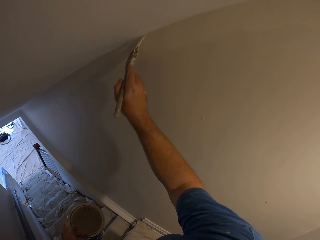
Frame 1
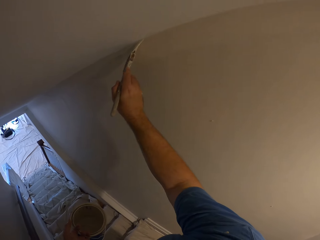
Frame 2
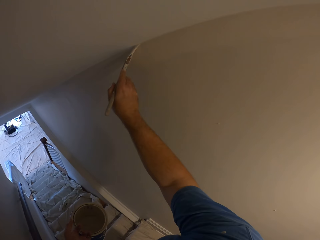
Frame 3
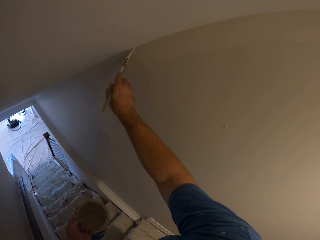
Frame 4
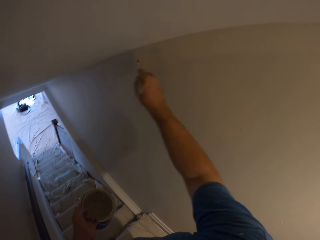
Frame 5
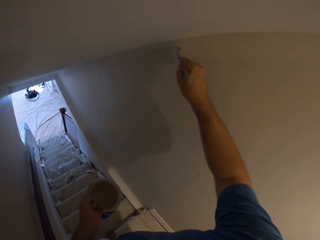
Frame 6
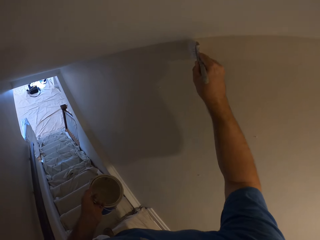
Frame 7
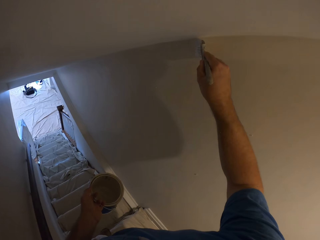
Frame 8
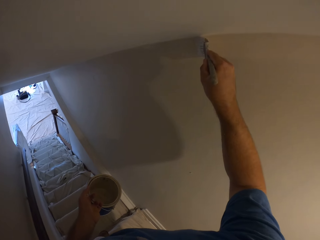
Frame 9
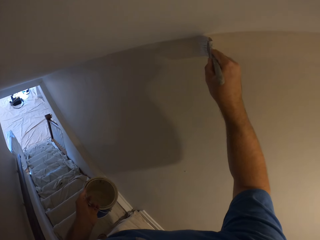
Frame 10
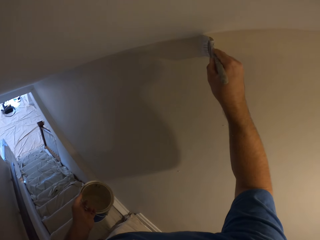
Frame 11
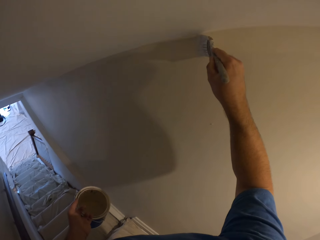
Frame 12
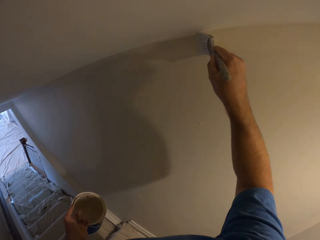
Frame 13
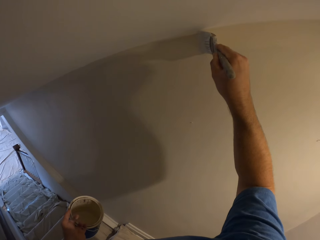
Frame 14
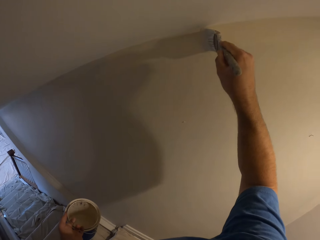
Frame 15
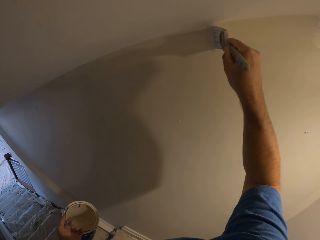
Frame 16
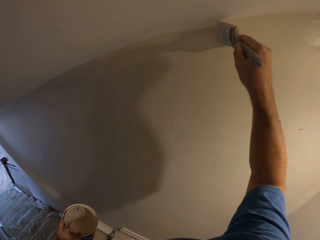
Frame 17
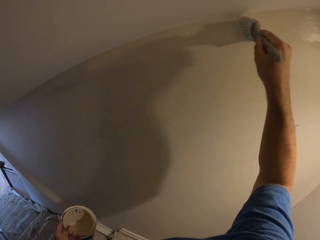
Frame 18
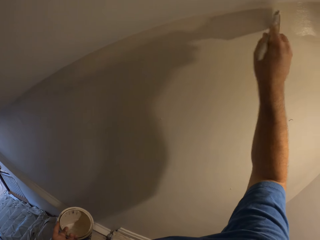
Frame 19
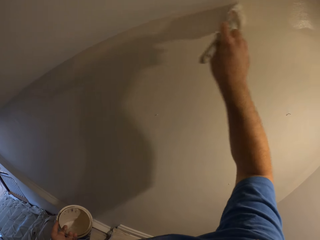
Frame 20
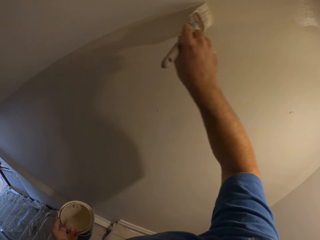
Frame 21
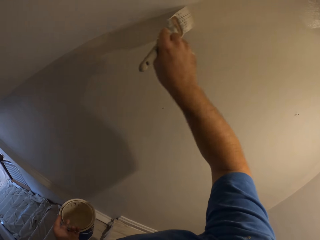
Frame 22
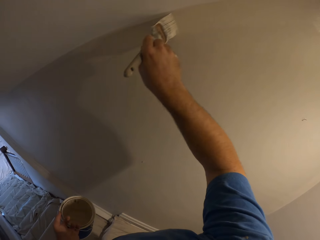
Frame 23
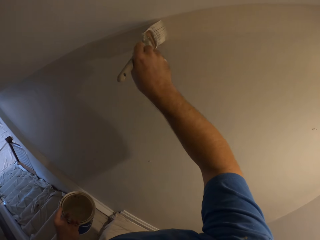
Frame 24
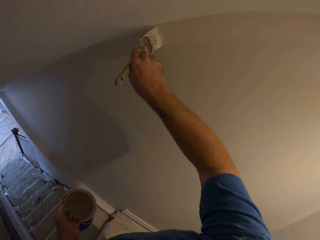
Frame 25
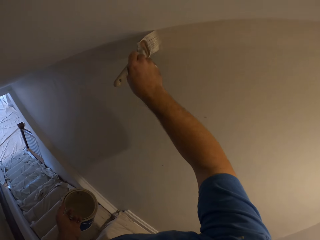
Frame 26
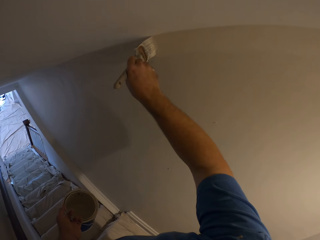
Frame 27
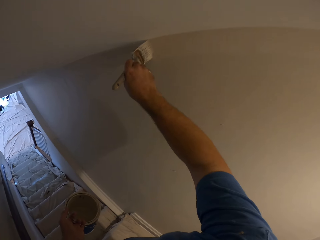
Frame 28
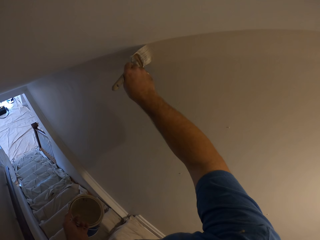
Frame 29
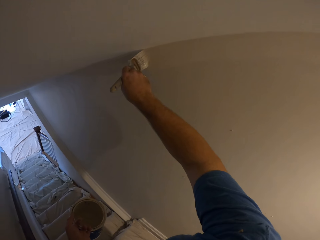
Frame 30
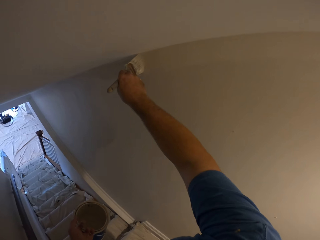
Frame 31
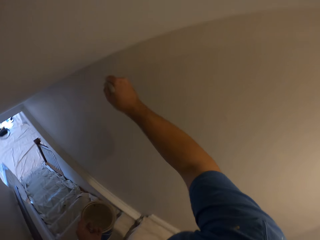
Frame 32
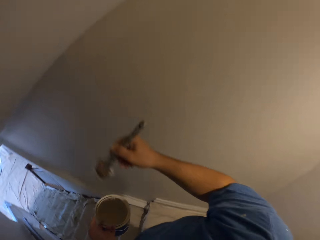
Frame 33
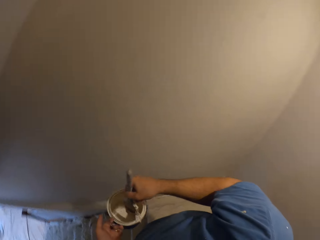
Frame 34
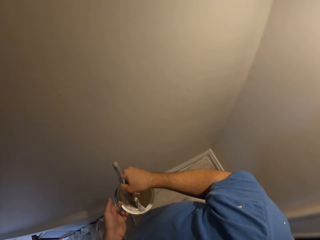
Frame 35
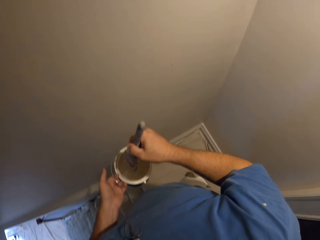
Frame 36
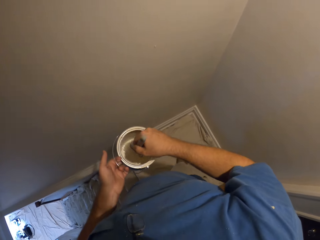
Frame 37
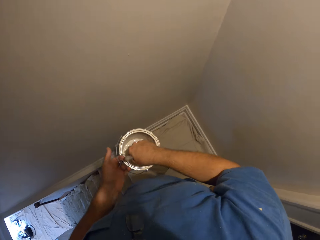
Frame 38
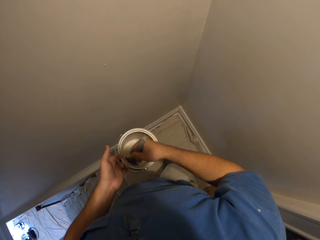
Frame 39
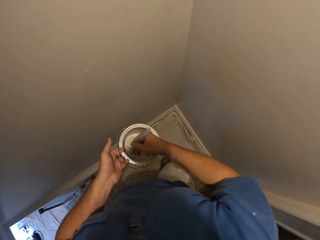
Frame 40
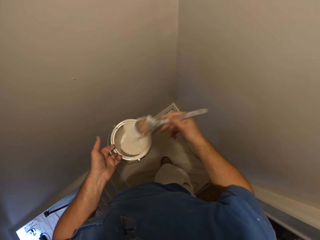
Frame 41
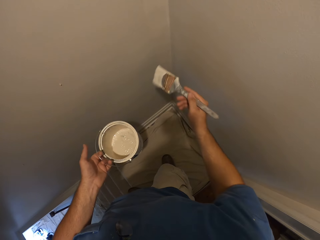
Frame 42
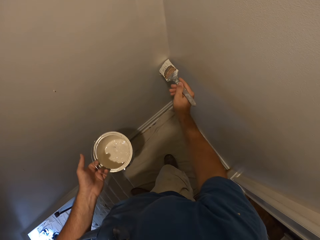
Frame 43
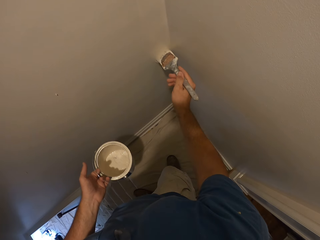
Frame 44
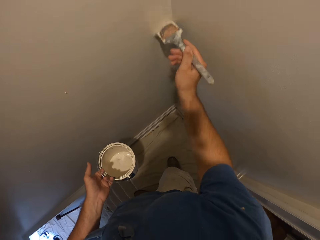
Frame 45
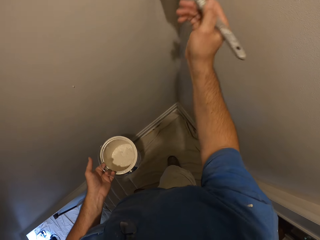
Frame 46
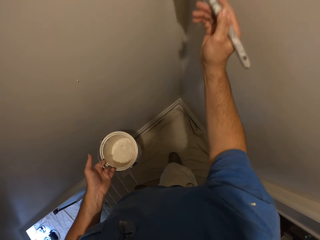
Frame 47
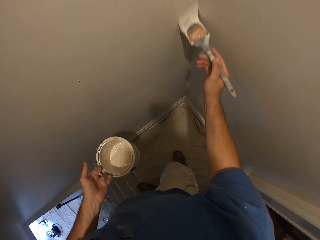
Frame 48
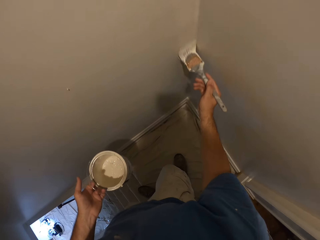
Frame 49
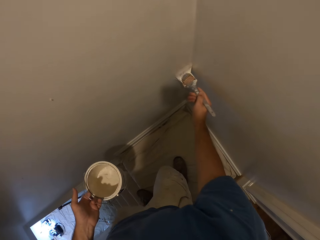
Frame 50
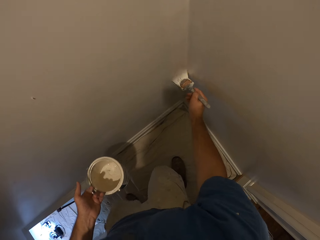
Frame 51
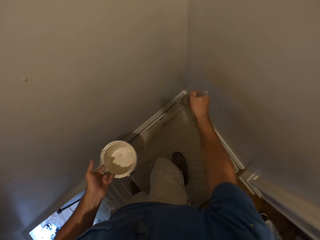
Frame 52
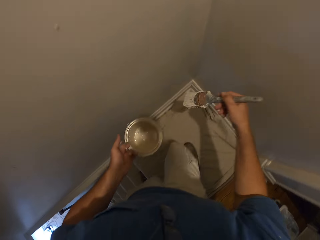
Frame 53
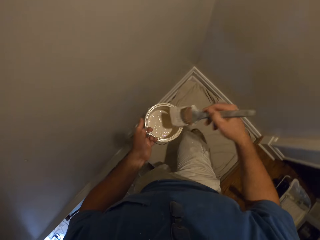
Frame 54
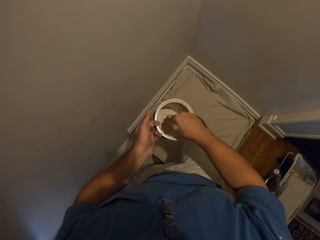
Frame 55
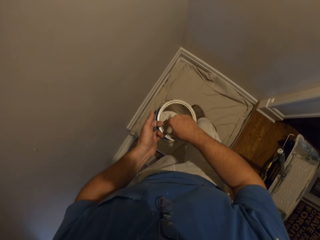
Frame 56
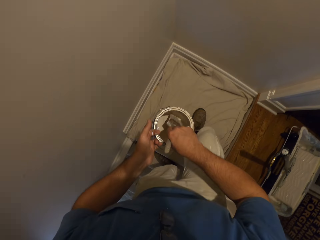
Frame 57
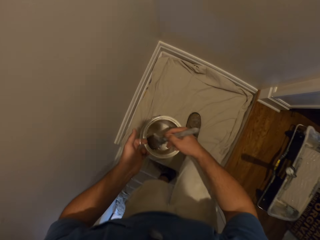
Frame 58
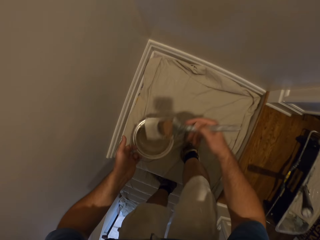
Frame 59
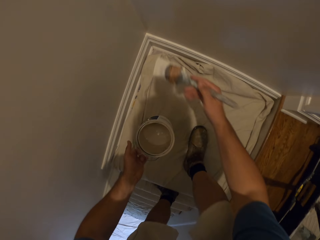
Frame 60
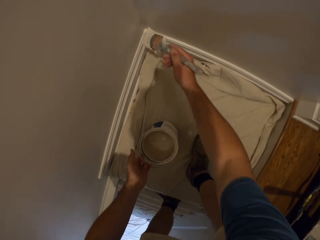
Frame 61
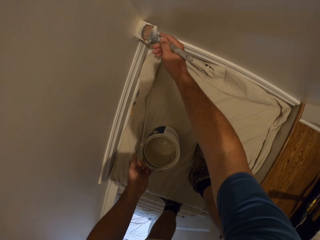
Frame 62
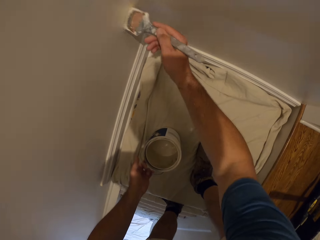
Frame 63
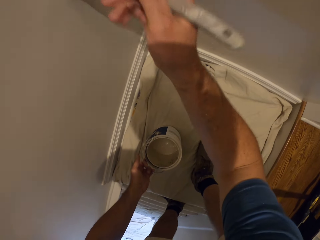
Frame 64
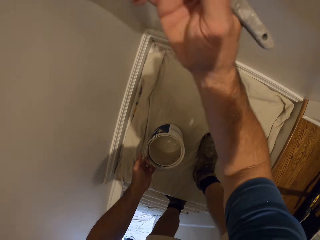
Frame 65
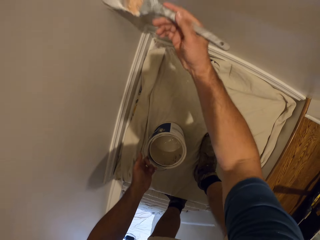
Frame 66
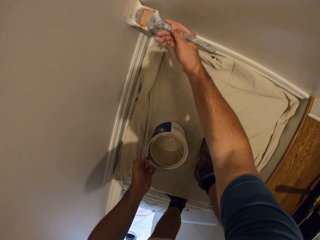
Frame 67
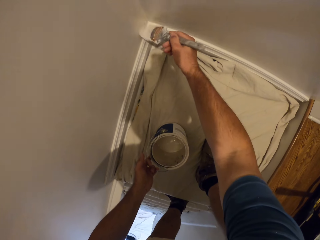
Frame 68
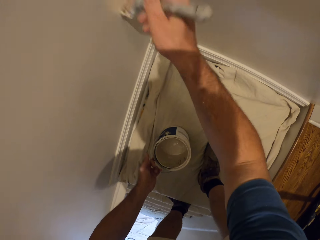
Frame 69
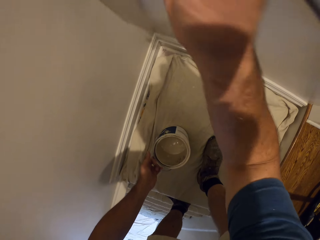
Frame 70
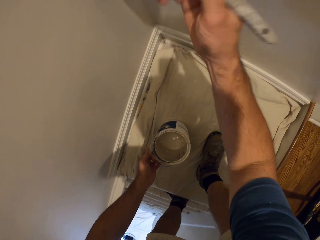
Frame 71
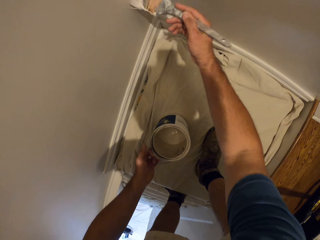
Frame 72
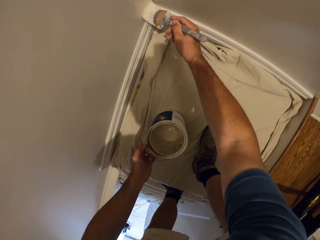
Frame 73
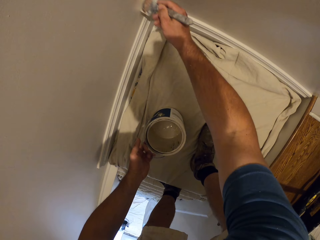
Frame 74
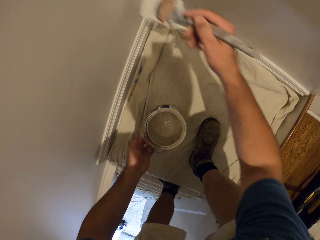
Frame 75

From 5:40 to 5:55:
The camera wearer takes some paint from the paint can with the paint brush. They paint the wall with the paint brush. They take some paint from the paint can with the paint brush again. They start walking down the stairs backwards. They move a leg on the stairs. They paint the wall with the paint brush and put down the paint can.

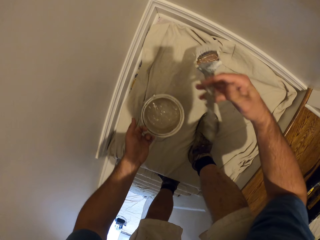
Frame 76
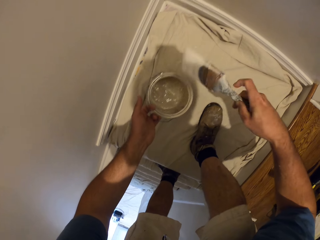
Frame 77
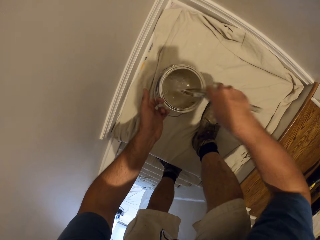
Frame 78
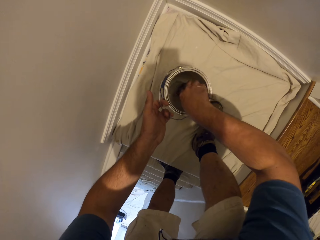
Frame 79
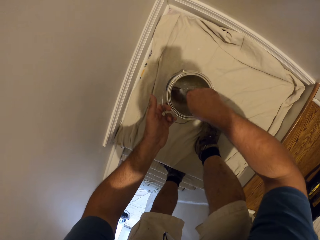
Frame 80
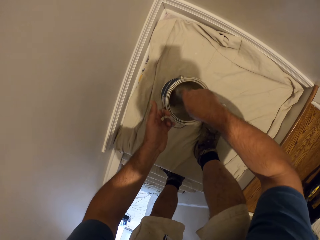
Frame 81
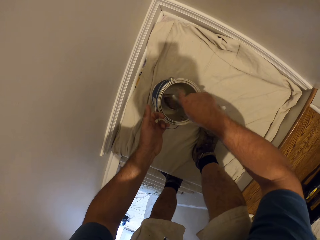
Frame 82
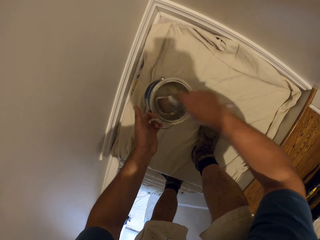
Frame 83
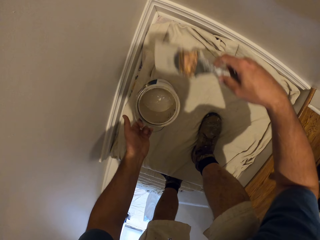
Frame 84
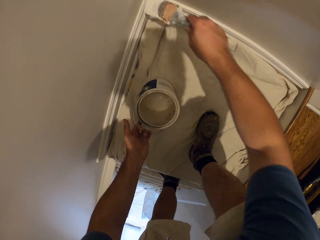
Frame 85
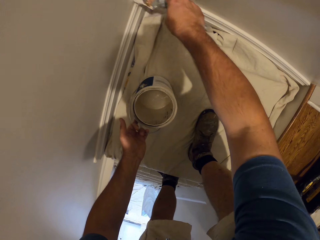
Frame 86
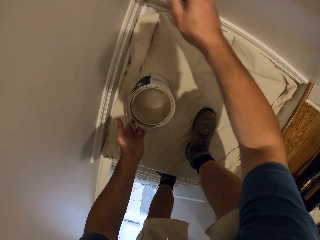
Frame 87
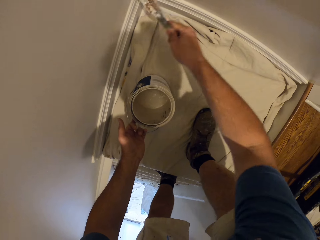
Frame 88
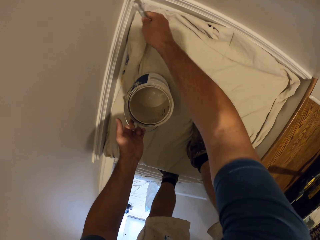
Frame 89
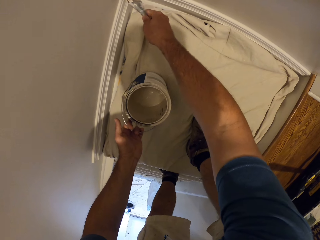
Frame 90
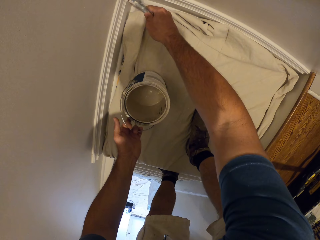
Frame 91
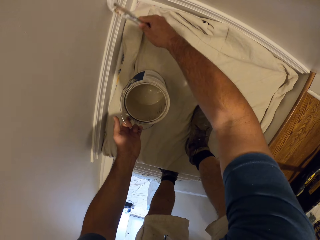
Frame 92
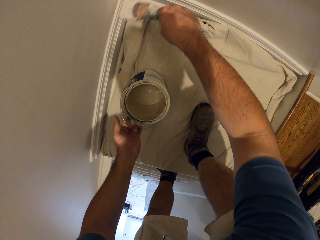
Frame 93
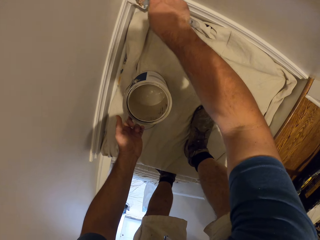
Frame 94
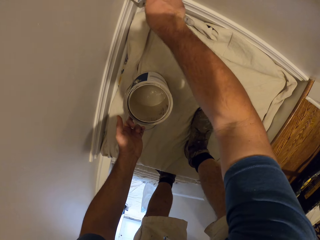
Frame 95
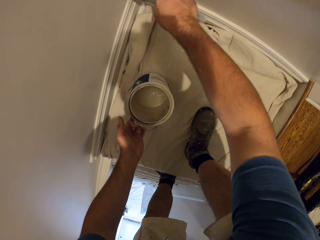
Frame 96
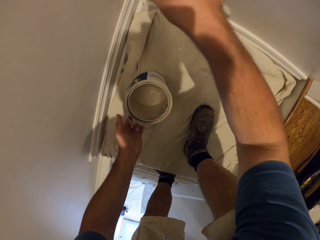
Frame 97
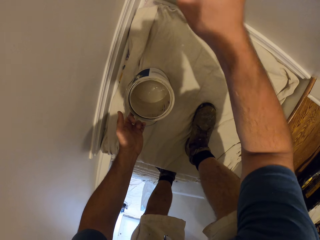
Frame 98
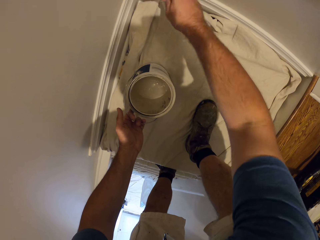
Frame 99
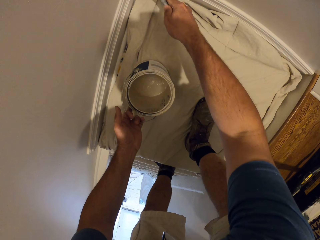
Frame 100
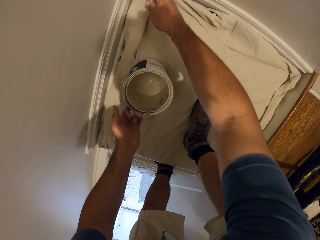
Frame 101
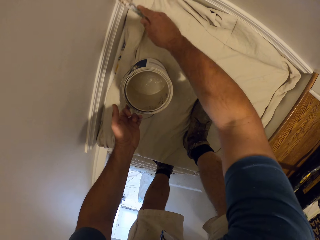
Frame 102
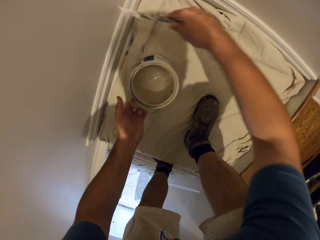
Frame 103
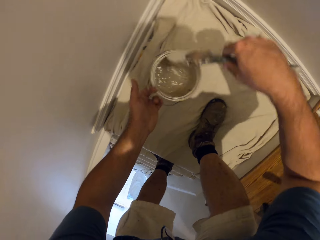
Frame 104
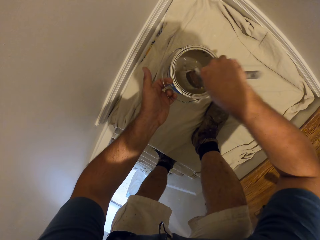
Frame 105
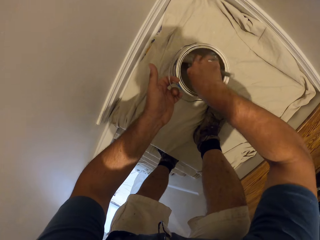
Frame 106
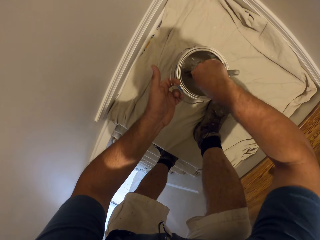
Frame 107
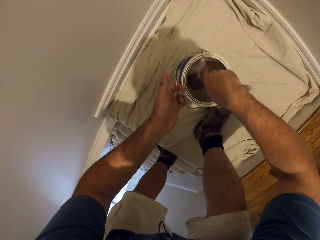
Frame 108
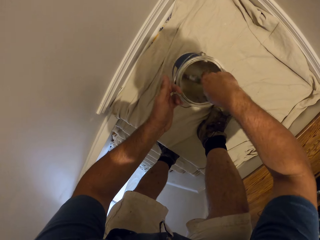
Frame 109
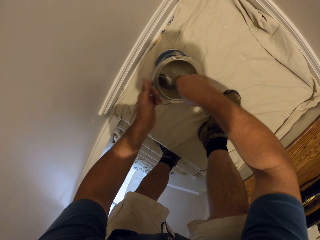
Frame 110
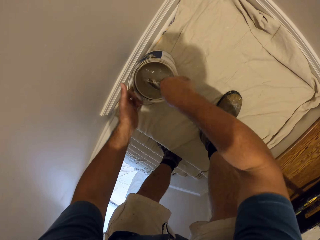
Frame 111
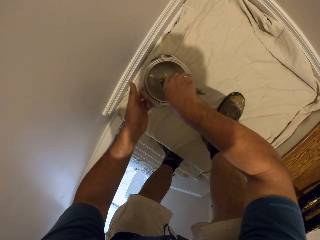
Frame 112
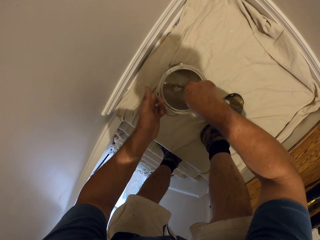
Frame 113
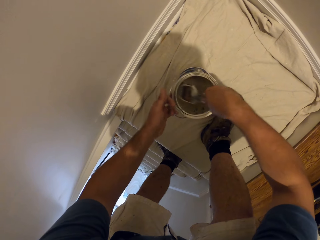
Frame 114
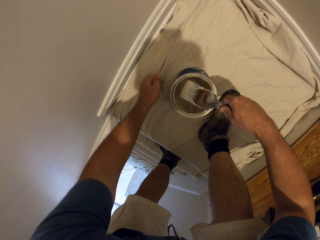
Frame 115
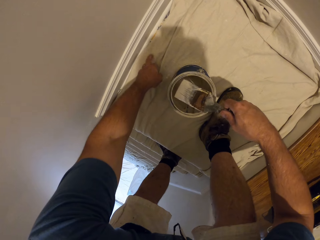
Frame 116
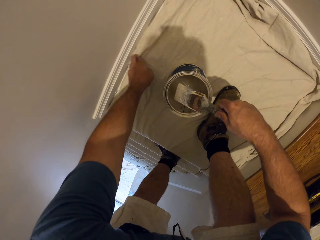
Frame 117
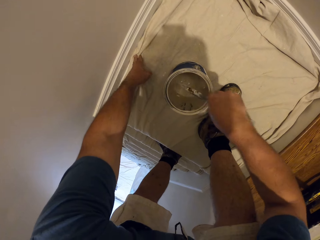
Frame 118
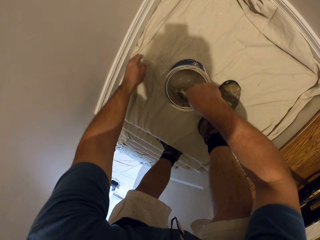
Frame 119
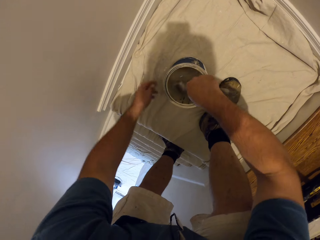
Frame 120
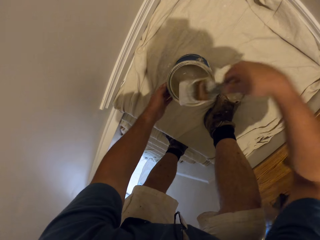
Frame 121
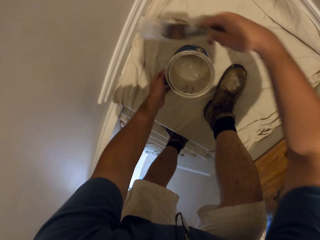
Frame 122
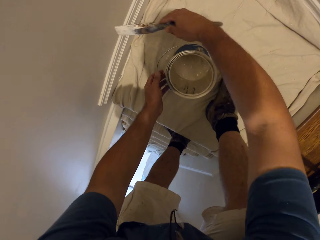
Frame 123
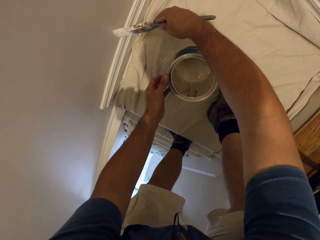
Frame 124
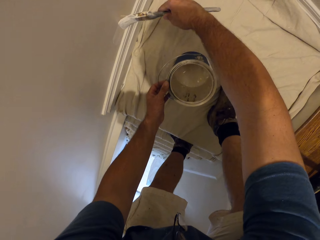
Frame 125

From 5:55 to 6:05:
The camera wearer takes some paint from the paint can with the paint brush. He paints the wall with the paint brush. He takes some paint from the paint can with the paint brush again. He drops the paint can on the floor. He adjusts the cloth on the floor with his left hand.
